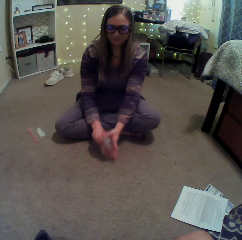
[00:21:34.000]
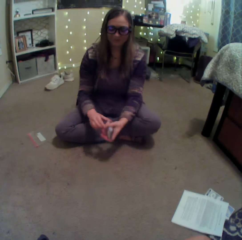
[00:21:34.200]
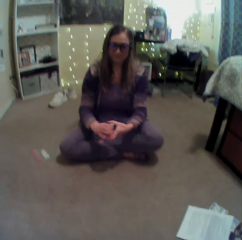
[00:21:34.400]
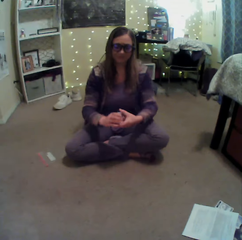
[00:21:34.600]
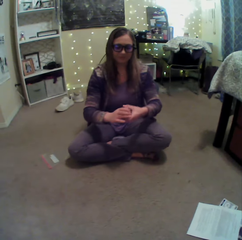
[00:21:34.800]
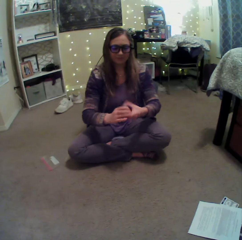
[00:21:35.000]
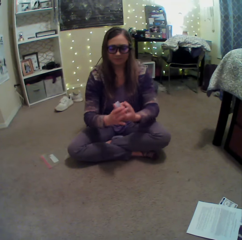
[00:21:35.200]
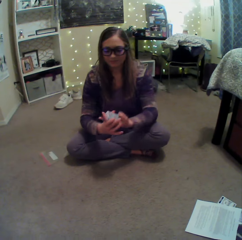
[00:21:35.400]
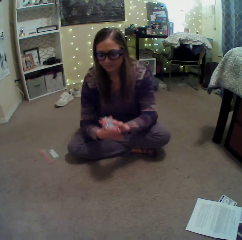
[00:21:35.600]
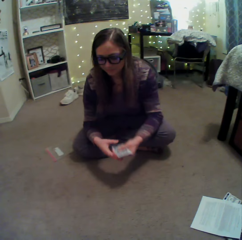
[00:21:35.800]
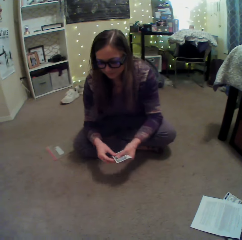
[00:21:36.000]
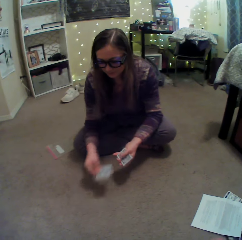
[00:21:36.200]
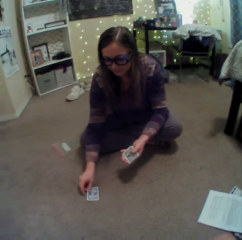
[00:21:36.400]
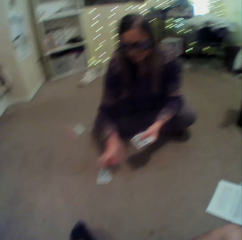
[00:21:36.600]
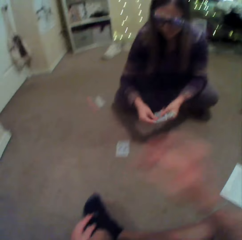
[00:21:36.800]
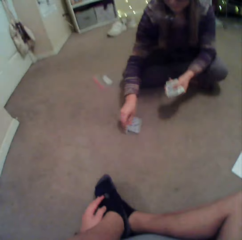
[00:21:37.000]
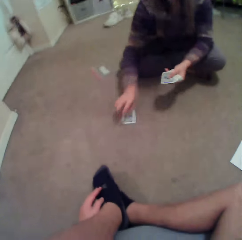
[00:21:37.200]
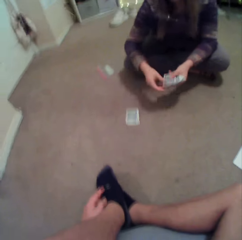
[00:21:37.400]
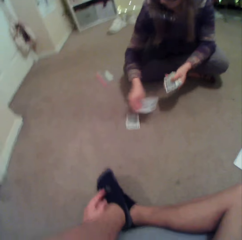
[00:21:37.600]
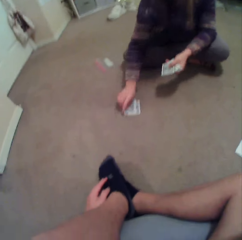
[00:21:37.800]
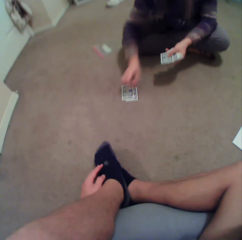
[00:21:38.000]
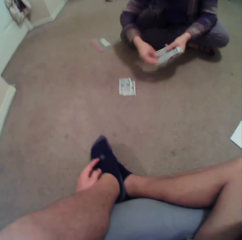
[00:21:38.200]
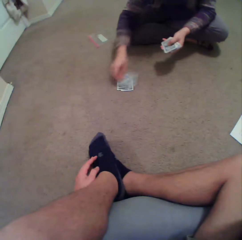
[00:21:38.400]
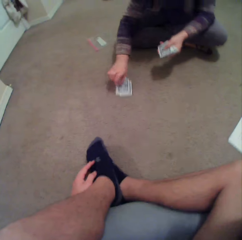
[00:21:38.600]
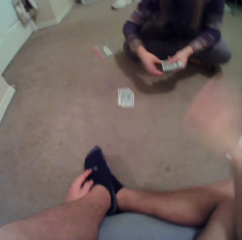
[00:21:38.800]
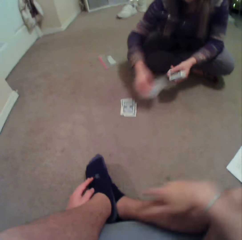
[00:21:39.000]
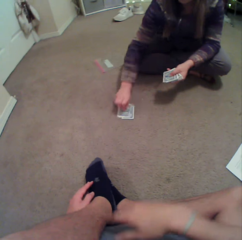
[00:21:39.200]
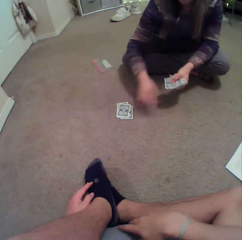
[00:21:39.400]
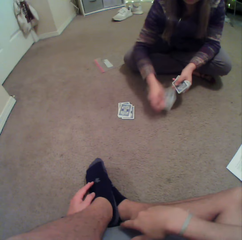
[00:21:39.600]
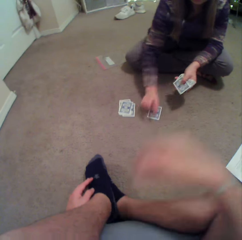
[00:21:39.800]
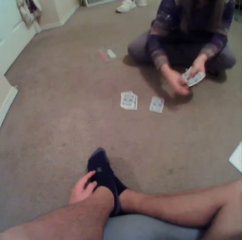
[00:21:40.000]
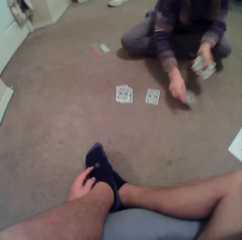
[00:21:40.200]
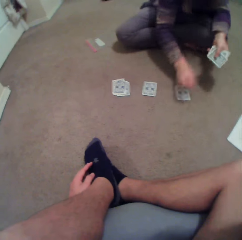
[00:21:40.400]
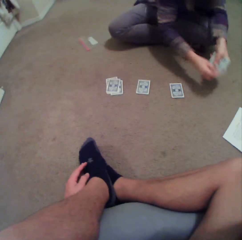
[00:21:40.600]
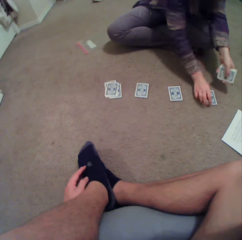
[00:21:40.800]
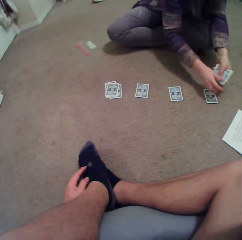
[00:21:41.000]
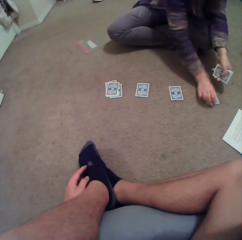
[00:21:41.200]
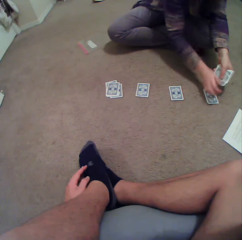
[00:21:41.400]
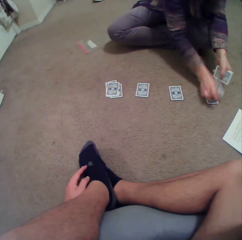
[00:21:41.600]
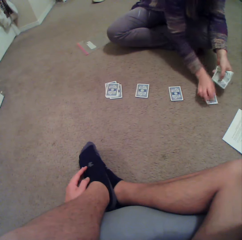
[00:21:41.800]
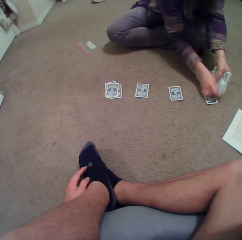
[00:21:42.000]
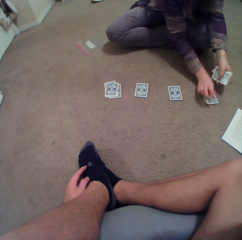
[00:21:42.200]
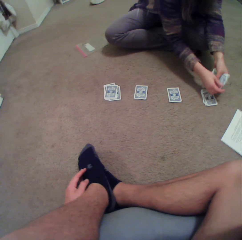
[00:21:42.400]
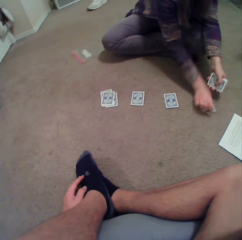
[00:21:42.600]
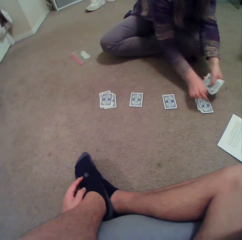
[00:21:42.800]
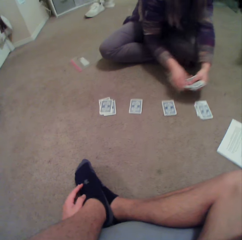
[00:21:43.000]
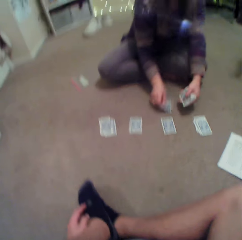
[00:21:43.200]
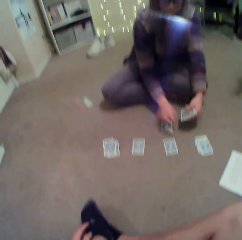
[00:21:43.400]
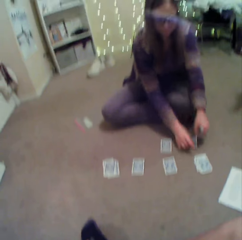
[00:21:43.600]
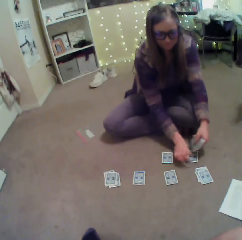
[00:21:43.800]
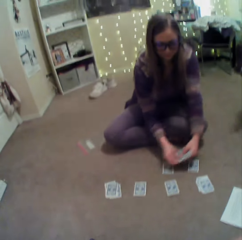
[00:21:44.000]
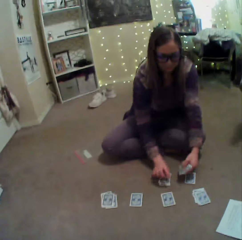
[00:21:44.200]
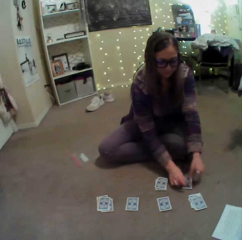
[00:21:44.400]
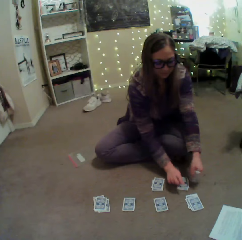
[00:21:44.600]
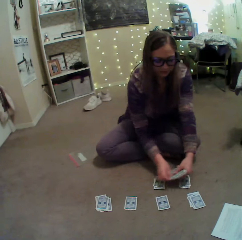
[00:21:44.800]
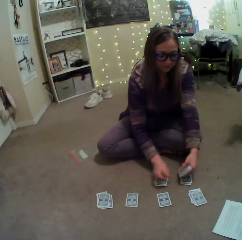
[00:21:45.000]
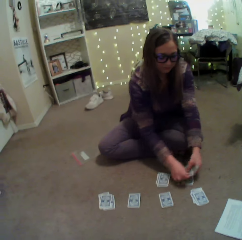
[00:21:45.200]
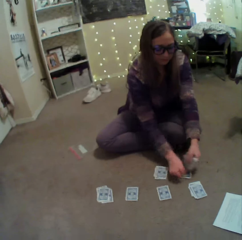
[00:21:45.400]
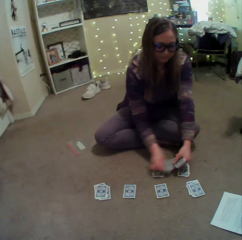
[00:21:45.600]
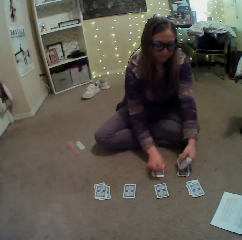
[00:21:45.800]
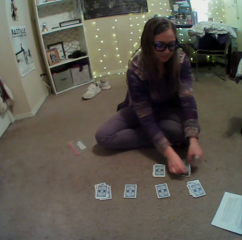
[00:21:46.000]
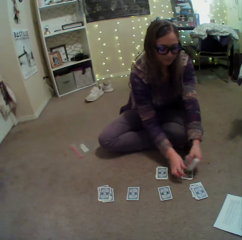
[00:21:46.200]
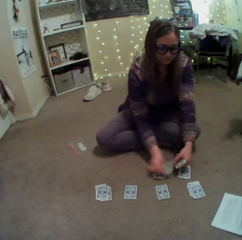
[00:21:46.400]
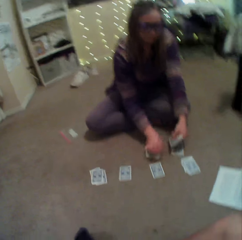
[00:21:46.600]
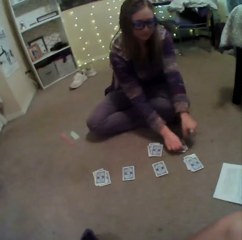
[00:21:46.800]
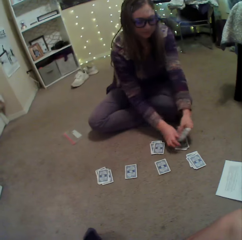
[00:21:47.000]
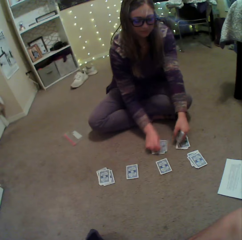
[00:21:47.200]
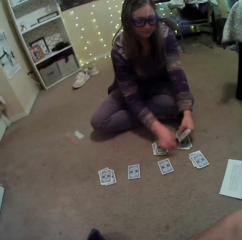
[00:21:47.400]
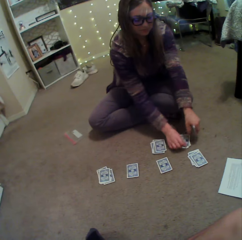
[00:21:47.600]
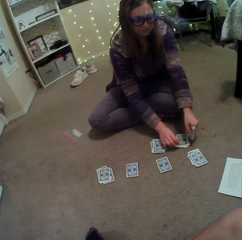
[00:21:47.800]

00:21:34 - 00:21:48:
A person puts a card on the floor. The person separates the cards. The camera wearer lifts a hand. The person puts cards on the floor. The camera wearer lifts a hand. The person puts the cards on the floor.

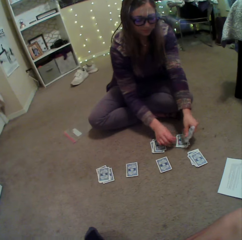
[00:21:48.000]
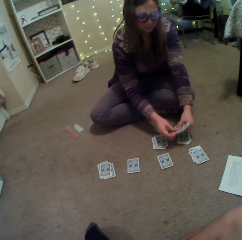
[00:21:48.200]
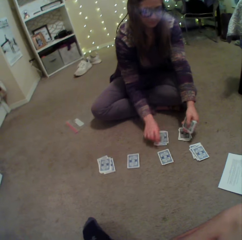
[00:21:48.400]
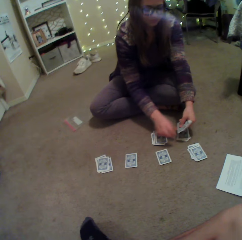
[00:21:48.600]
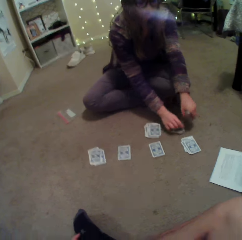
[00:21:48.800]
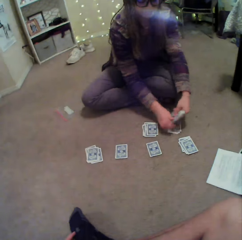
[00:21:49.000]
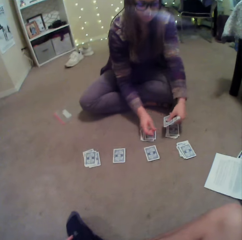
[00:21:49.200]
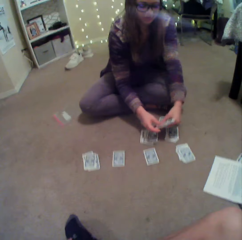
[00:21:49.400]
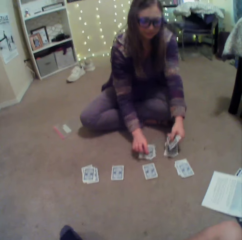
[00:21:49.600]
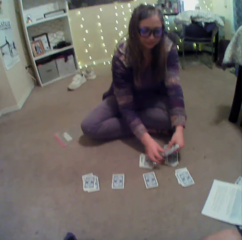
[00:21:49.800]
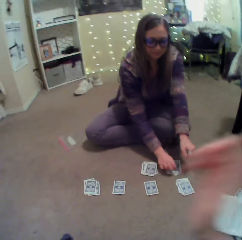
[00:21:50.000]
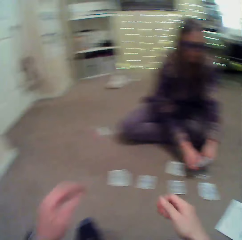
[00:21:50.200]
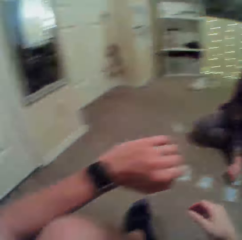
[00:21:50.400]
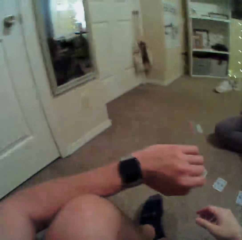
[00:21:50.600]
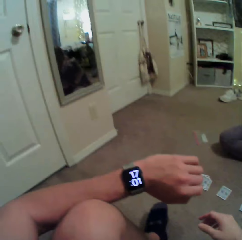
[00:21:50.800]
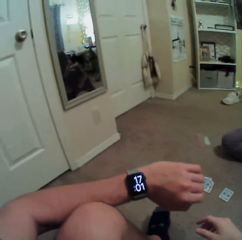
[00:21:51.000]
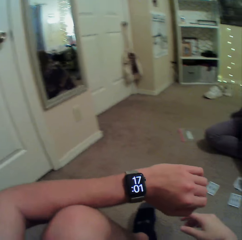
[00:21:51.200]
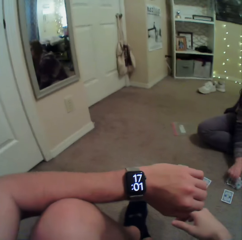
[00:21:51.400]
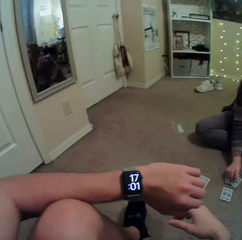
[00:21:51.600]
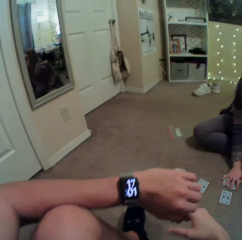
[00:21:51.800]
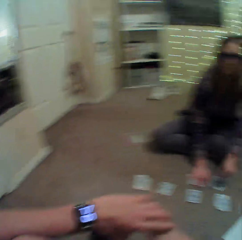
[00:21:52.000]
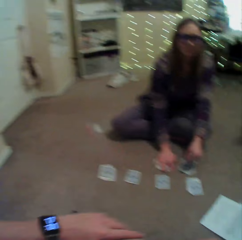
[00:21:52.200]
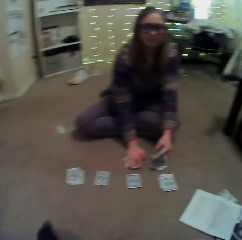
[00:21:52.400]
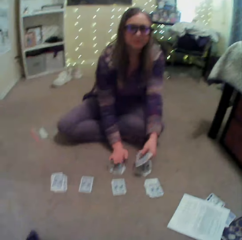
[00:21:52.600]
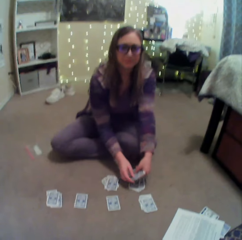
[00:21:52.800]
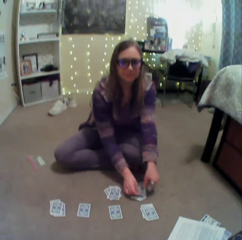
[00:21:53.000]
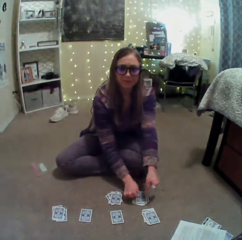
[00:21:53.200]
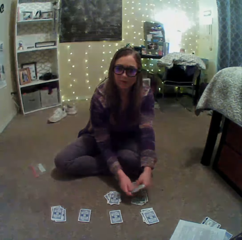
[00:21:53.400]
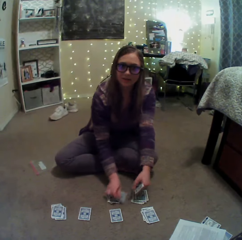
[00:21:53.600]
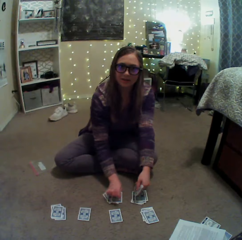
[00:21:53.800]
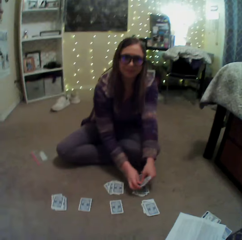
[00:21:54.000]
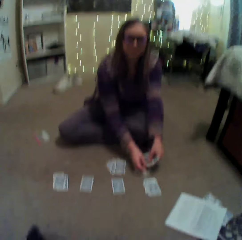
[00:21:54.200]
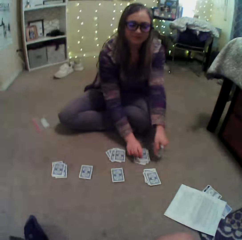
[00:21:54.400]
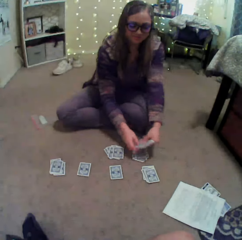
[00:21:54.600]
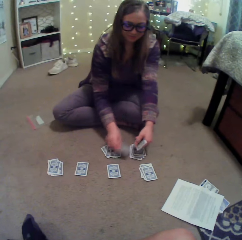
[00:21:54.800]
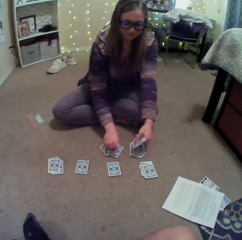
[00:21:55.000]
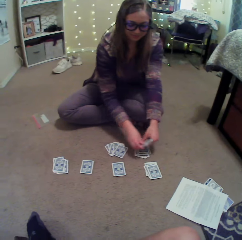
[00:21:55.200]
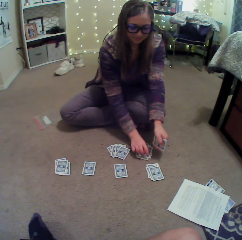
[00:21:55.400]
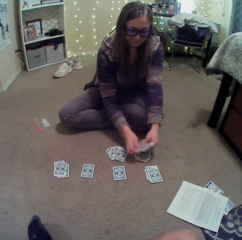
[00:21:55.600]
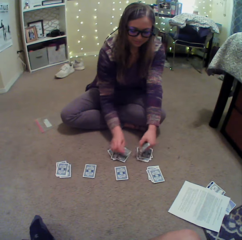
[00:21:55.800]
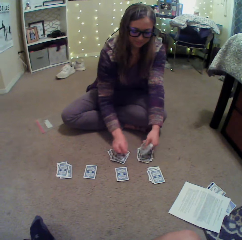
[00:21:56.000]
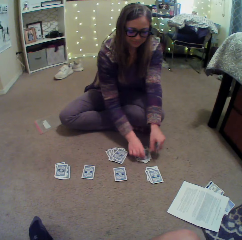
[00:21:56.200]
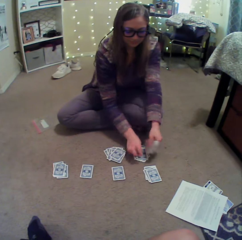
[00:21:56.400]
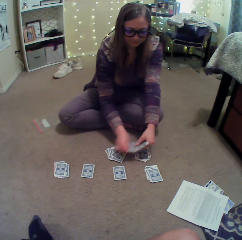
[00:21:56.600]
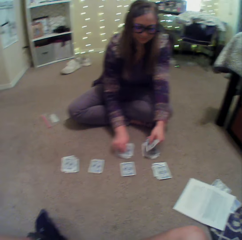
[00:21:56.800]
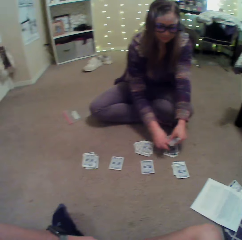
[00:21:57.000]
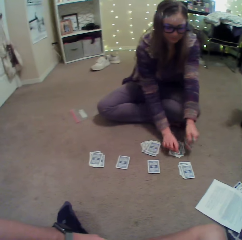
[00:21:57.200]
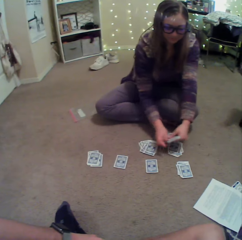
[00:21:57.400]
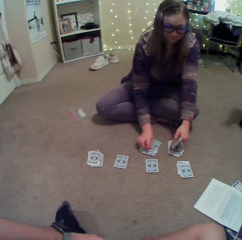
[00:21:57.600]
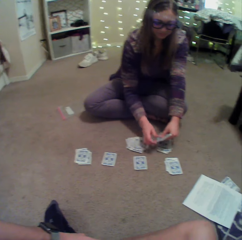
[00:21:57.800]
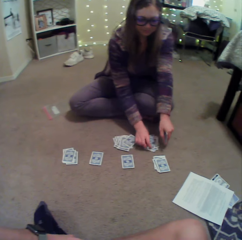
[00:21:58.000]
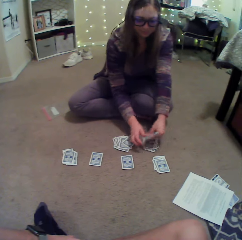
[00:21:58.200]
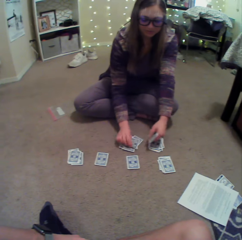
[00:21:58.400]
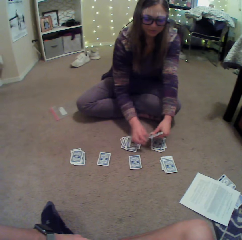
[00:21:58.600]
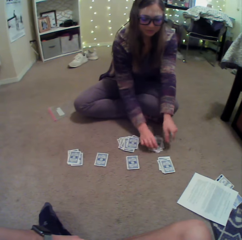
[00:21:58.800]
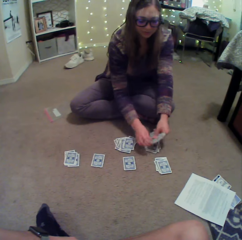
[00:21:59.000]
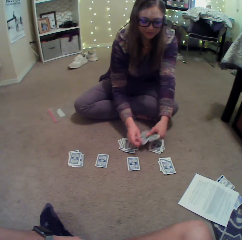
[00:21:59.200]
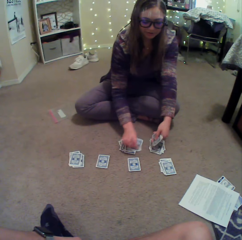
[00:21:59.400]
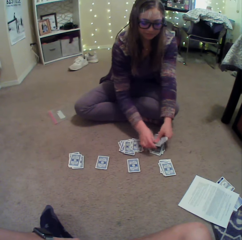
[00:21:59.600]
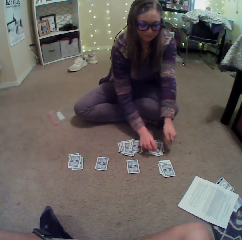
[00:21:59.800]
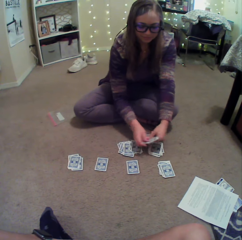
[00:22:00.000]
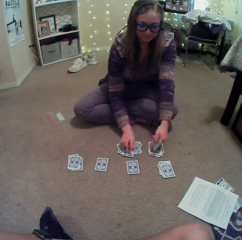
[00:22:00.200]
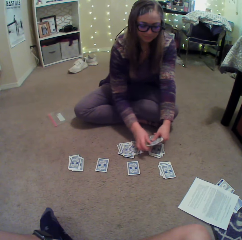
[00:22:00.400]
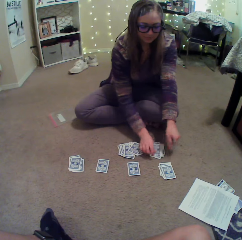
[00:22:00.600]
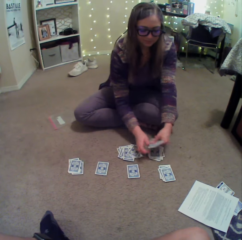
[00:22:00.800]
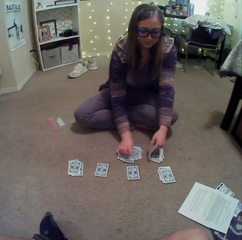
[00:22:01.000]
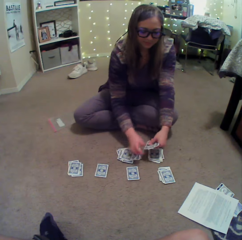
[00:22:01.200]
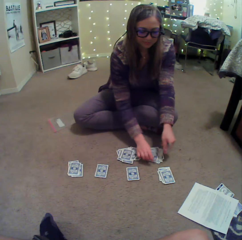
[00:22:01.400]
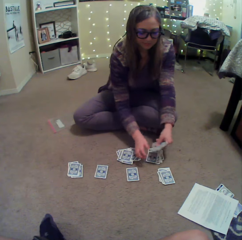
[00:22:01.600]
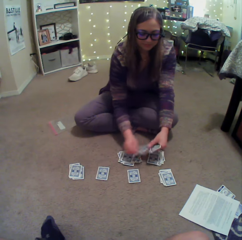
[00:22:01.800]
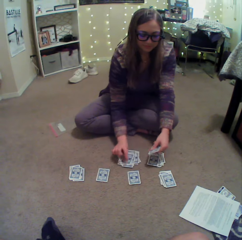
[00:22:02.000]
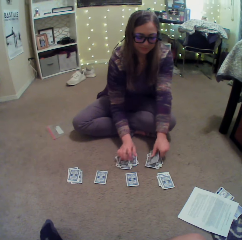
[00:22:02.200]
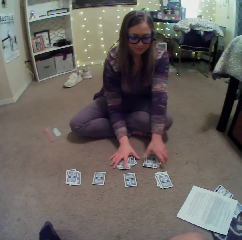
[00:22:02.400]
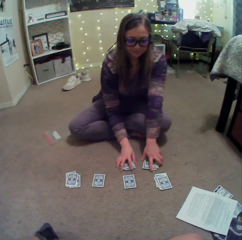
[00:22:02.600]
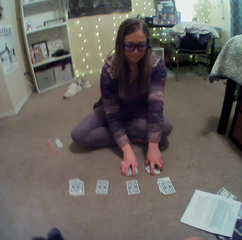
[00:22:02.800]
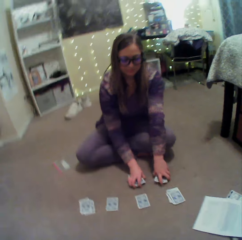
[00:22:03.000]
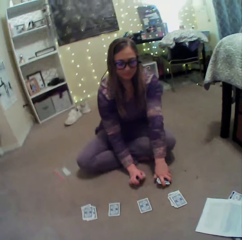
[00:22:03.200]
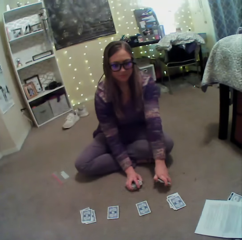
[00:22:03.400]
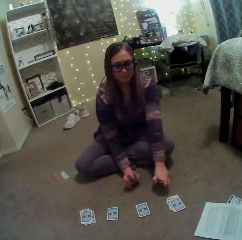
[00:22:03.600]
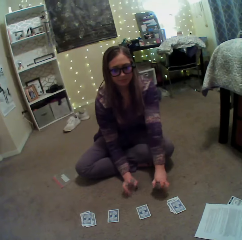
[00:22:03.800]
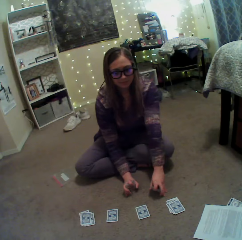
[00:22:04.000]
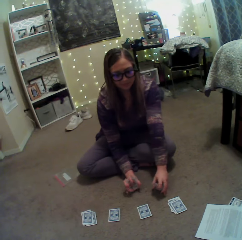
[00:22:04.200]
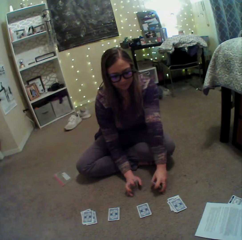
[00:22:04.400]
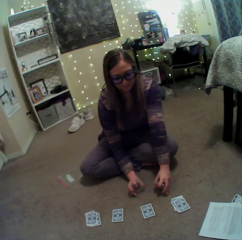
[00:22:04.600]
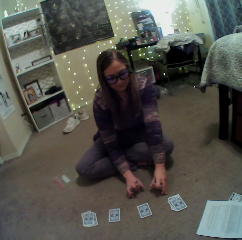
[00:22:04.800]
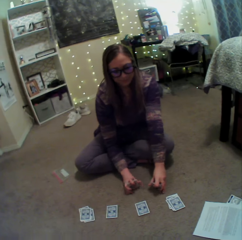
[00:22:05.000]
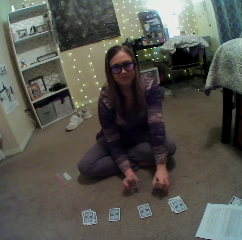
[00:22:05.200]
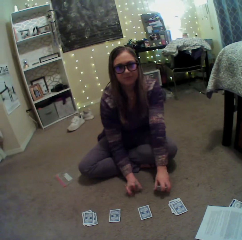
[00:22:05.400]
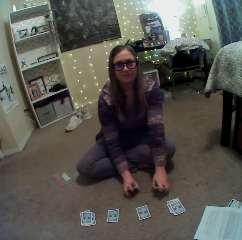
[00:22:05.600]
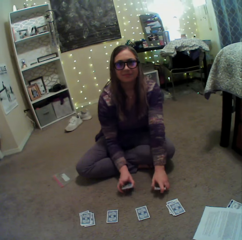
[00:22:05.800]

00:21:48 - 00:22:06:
The camera wearer checks the watch. A person puts cards on the floor. The person separates the cards. The person picks up the cards on the floor.
